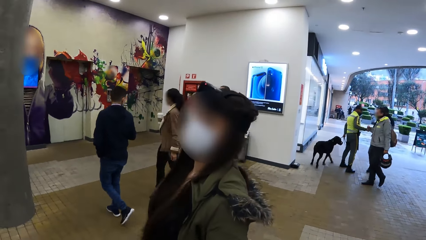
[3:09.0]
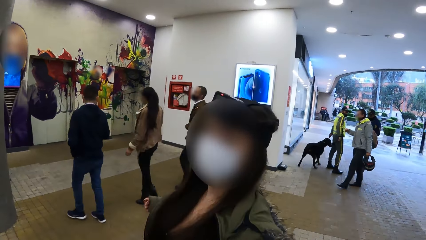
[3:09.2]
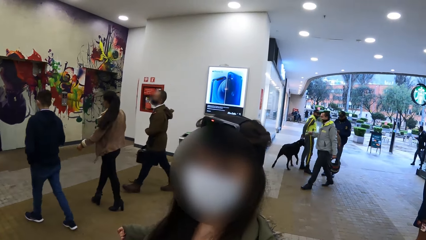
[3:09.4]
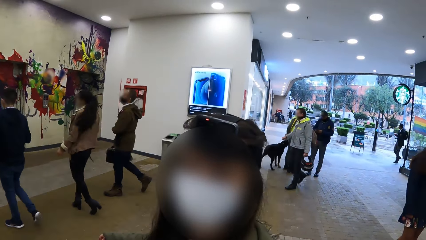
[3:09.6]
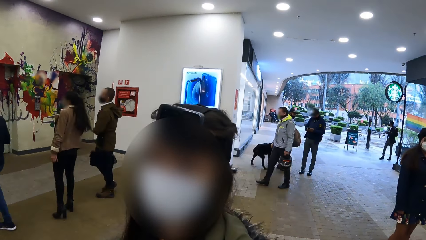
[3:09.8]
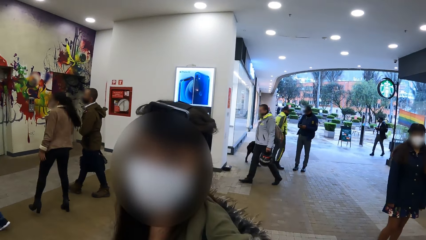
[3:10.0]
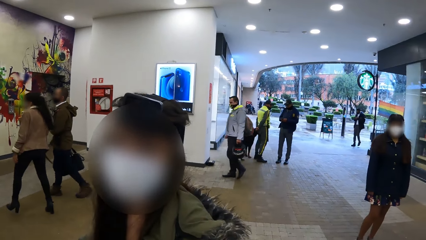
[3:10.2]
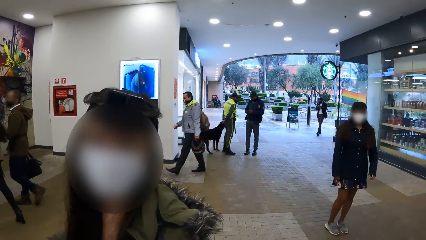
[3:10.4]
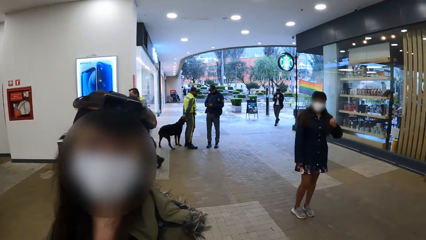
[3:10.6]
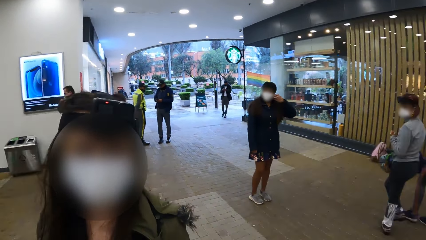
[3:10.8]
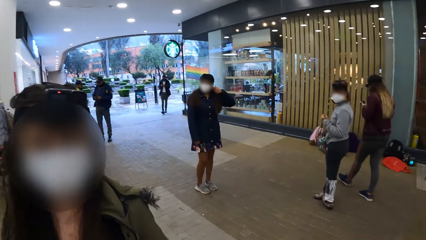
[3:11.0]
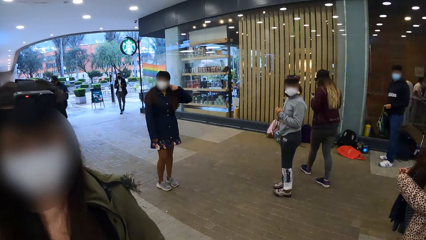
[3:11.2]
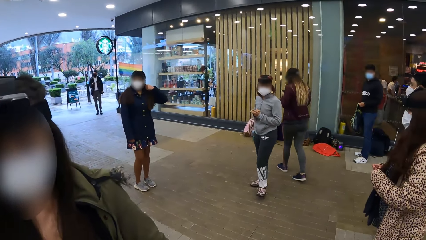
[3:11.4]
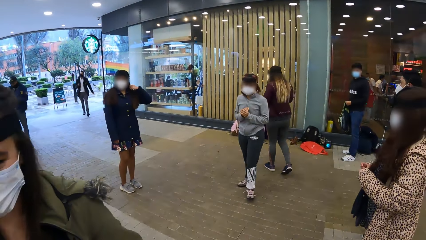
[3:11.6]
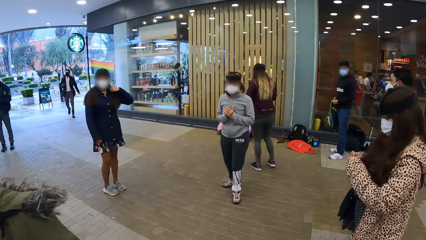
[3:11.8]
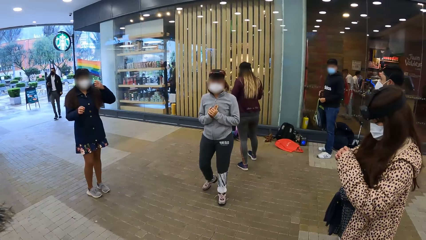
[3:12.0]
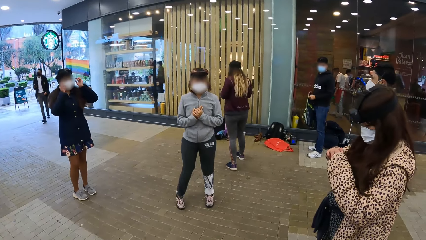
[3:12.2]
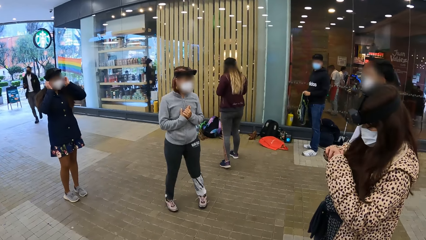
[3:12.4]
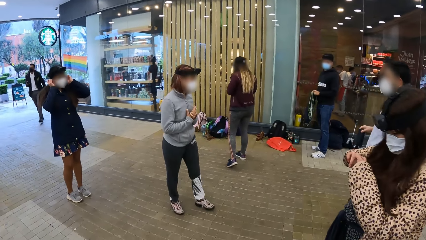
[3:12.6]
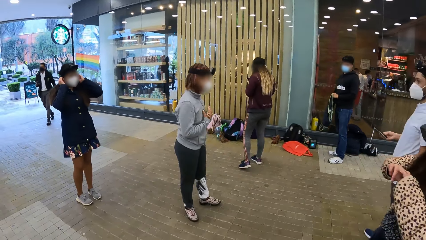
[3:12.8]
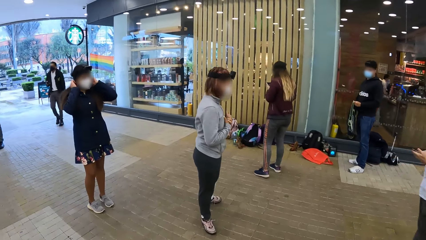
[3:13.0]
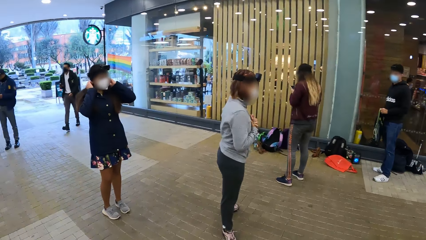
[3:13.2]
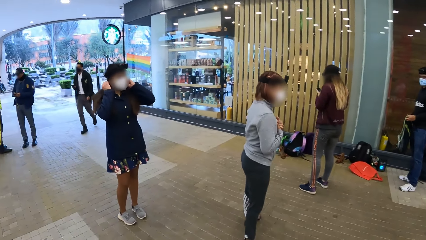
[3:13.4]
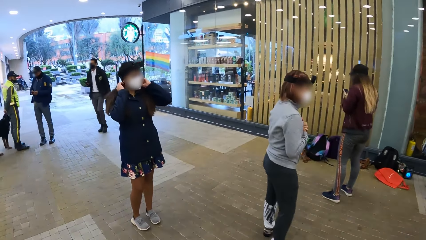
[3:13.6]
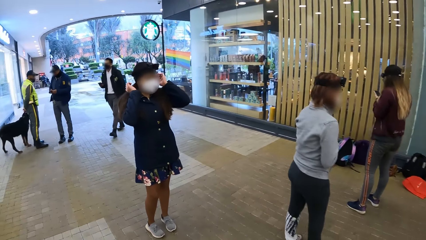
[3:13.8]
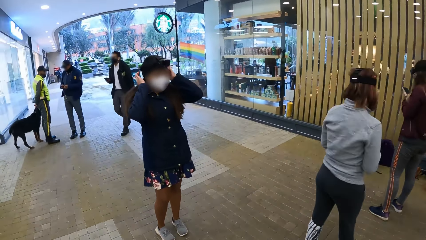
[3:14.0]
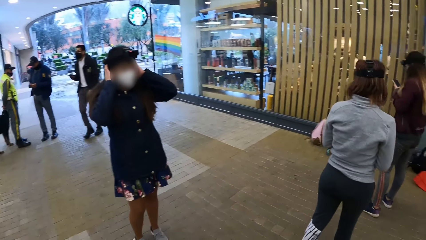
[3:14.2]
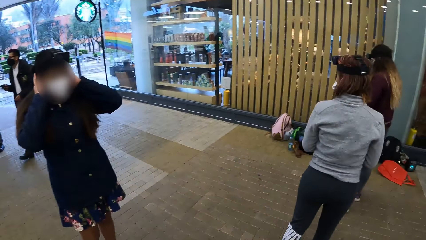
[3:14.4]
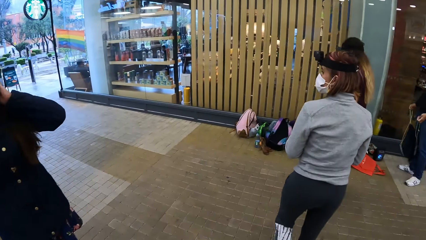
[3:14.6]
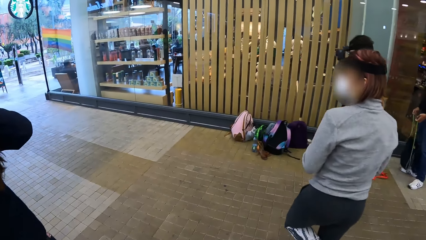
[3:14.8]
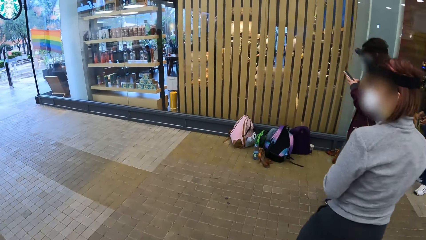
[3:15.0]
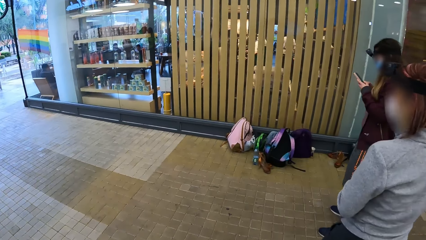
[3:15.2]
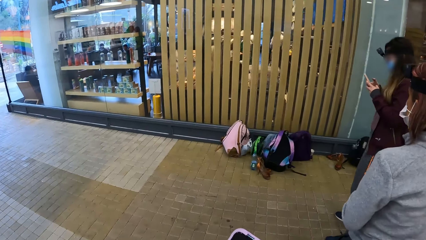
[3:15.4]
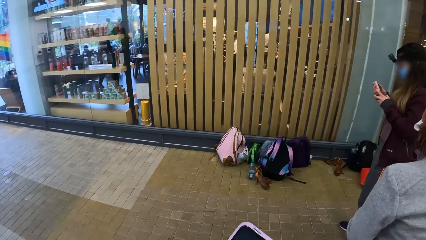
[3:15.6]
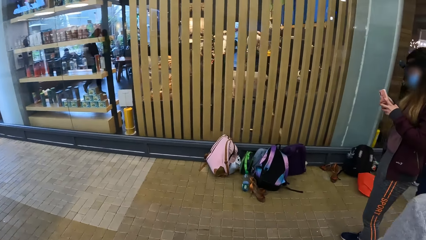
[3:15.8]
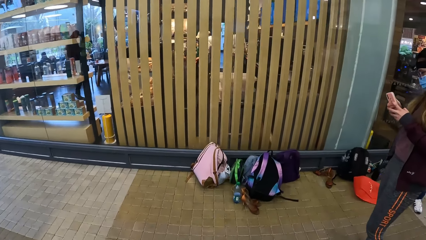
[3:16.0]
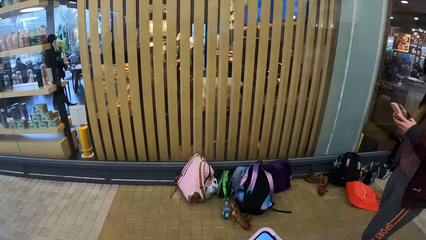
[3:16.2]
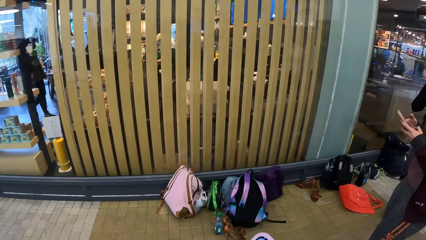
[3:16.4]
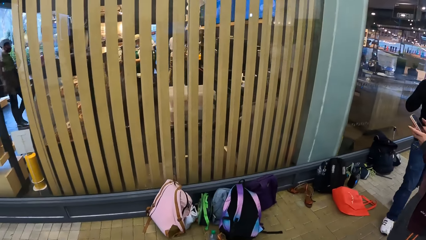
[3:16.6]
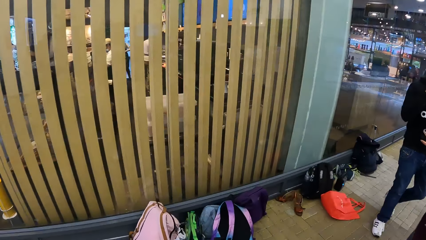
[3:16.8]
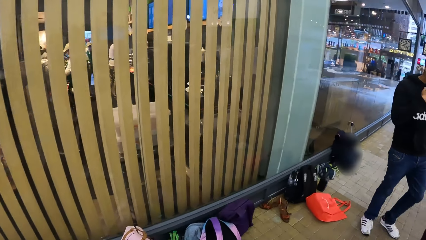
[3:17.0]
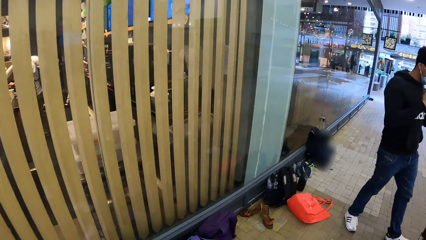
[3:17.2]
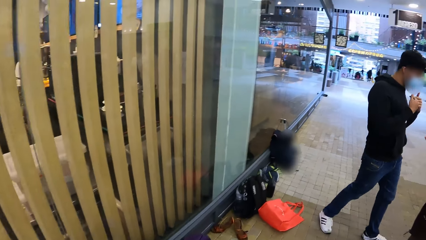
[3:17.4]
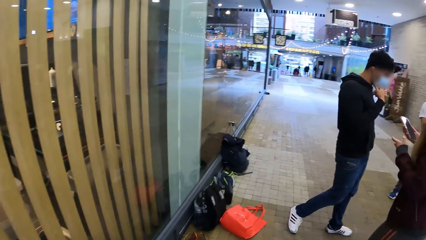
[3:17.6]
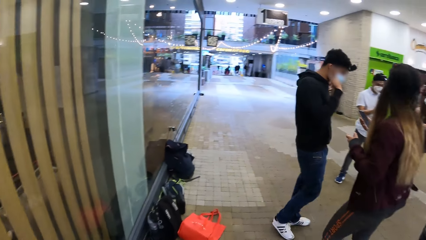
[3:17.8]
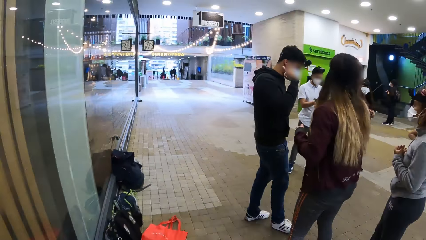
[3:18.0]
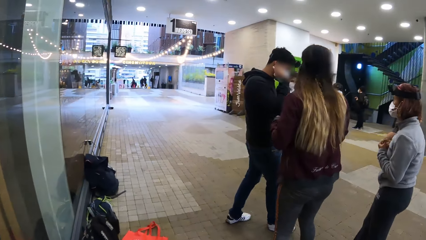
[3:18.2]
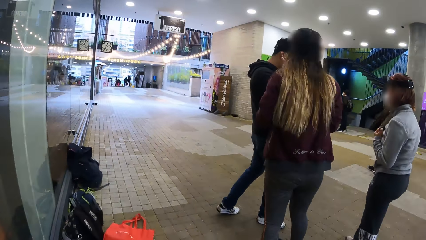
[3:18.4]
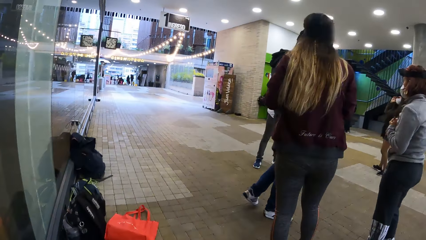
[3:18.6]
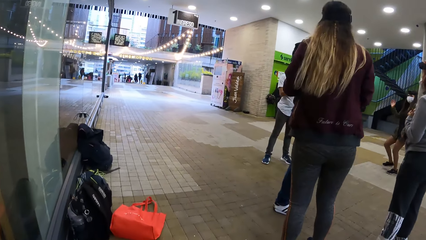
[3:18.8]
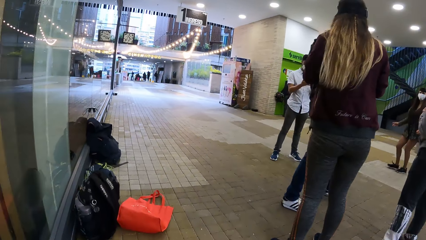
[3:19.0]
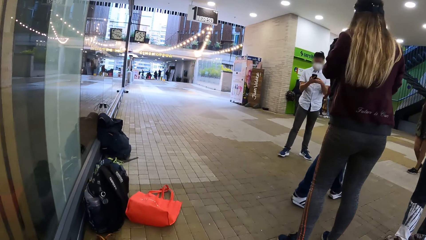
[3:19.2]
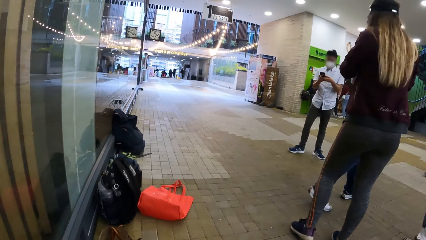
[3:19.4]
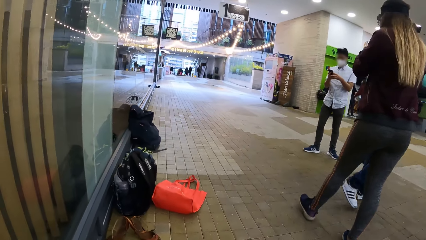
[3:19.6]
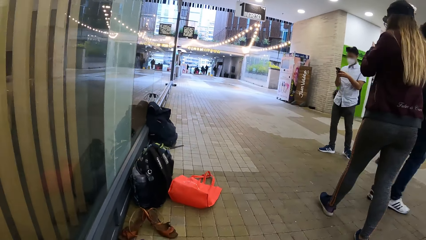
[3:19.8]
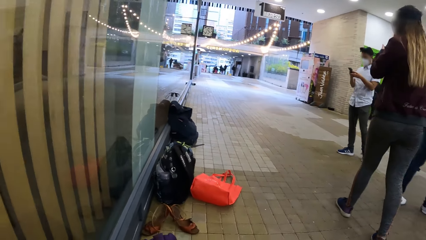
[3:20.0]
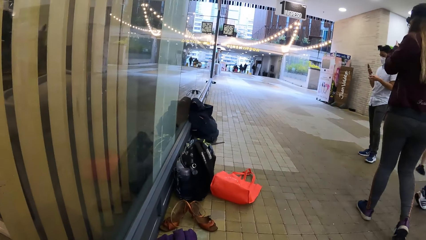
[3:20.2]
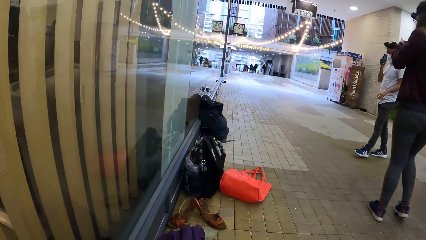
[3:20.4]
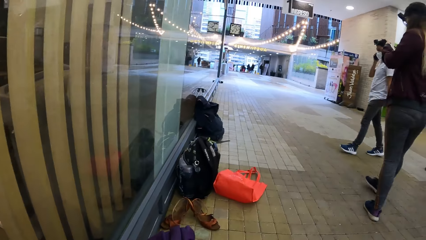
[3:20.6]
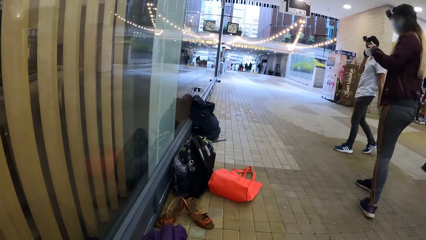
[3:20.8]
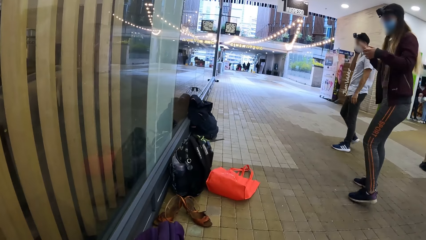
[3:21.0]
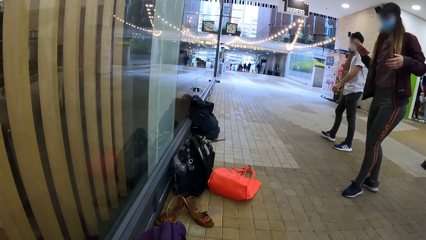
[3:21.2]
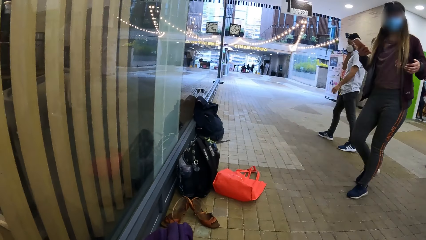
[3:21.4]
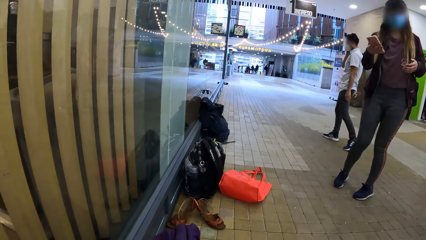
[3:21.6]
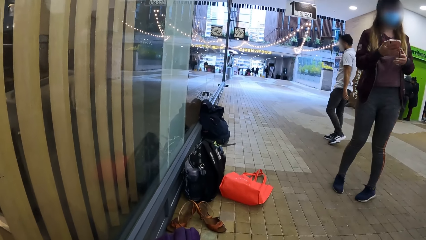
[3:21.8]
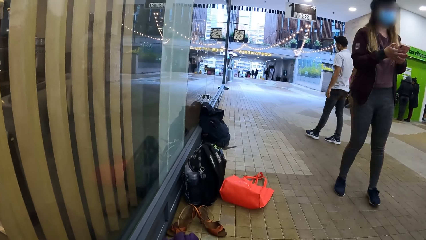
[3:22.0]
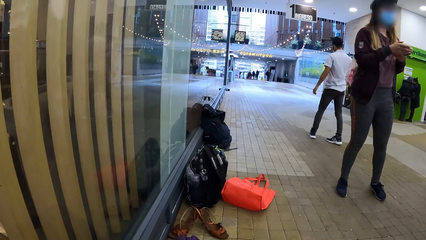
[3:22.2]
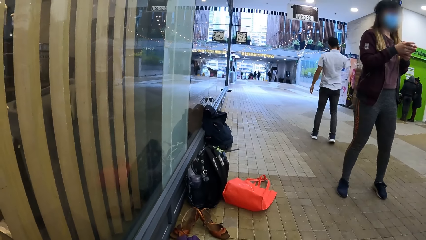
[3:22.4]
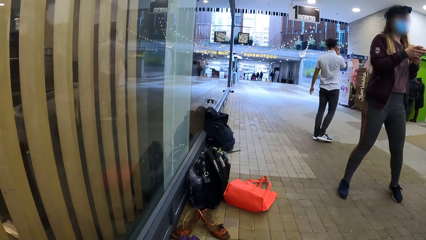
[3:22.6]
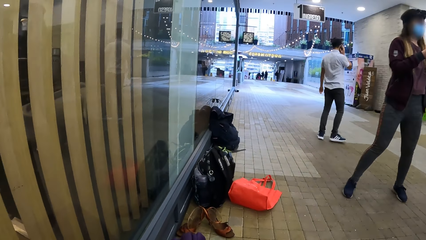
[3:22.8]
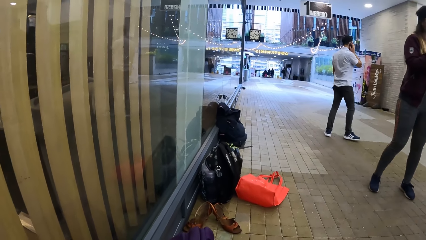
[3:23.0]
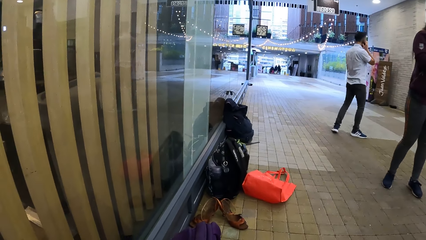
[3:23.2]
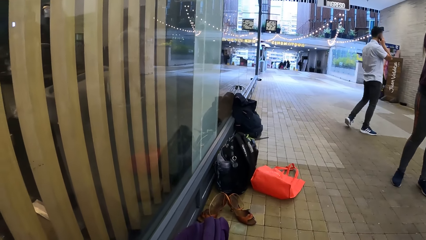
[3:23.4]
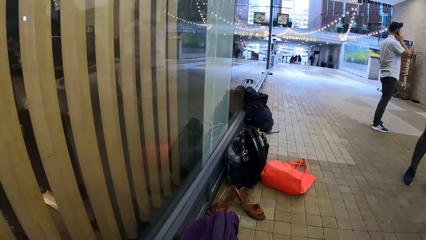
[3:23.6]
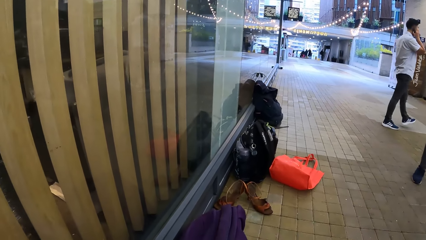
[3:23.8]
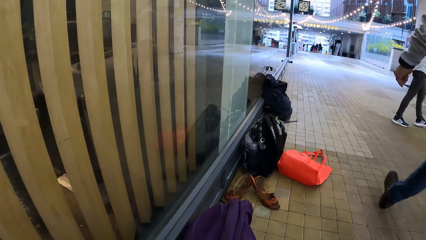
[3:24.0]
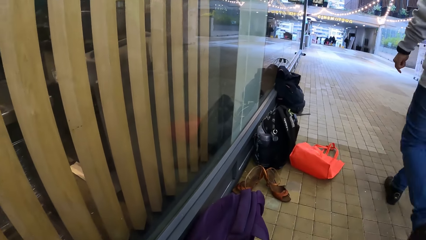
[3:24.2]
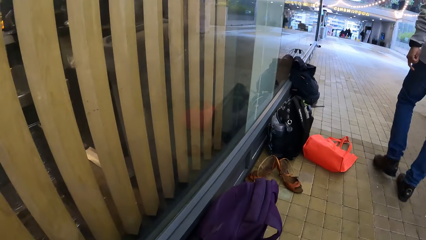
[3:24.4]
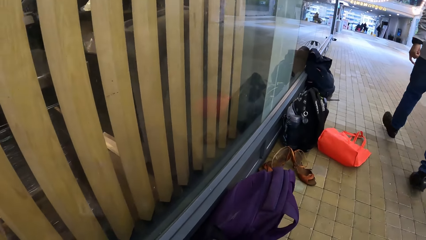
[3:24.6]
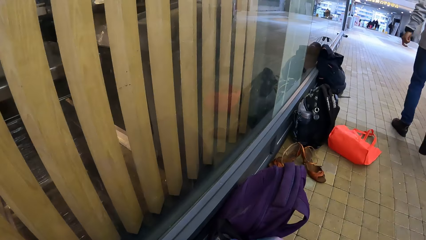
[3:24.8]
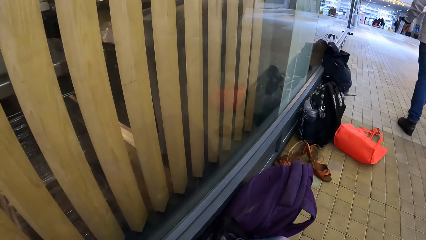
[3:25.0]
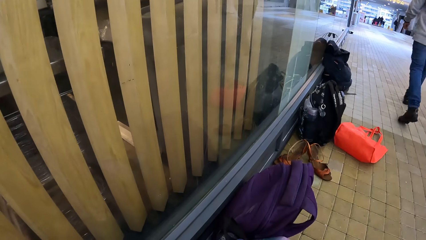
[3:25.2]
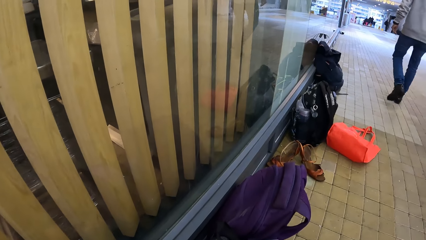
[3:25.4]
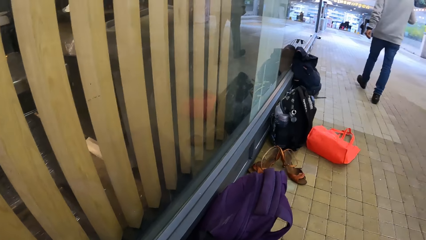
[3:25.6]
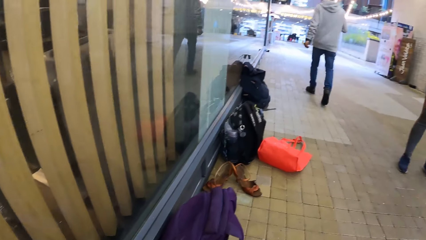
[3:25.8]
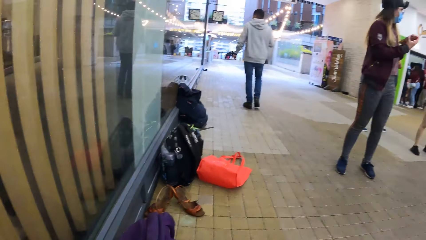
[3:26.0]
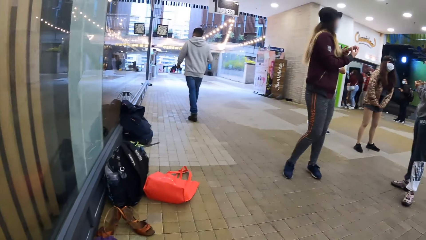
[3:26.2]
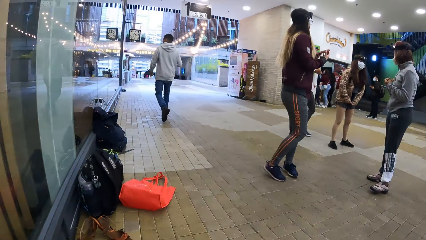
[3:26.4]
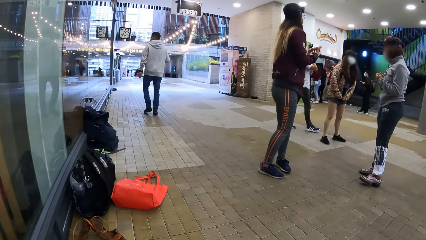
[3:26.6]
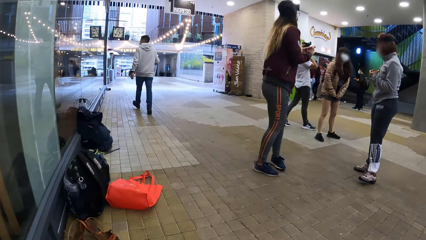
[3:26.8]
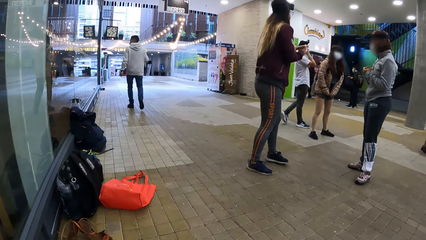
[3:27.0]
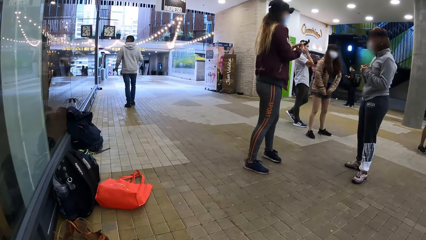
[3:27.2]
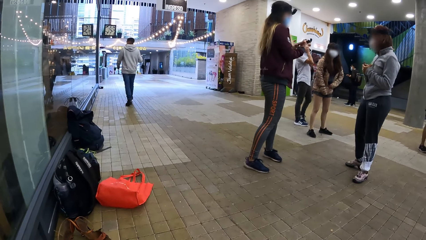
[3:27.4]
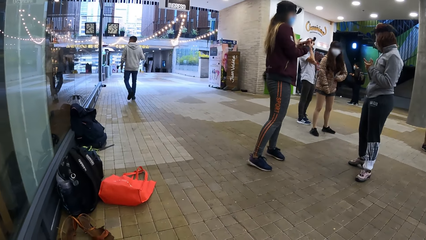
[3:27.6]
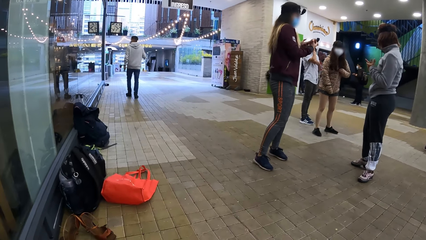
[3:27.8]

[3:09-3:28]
The camera wearer dialogues with a person. They walk around the mall. They walk to a wall. They look around.
